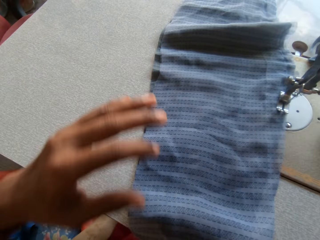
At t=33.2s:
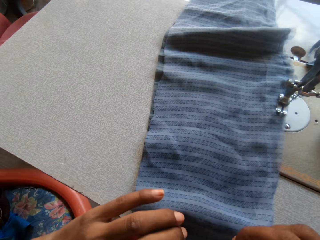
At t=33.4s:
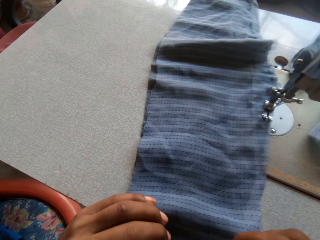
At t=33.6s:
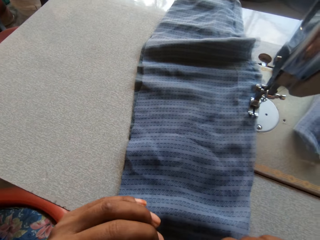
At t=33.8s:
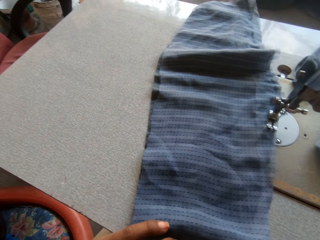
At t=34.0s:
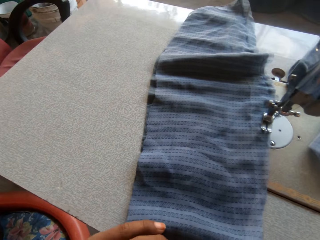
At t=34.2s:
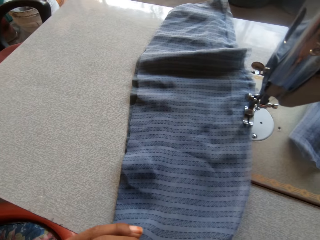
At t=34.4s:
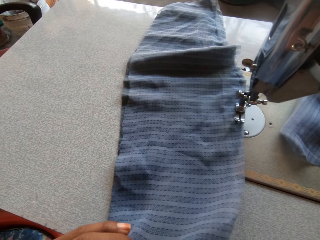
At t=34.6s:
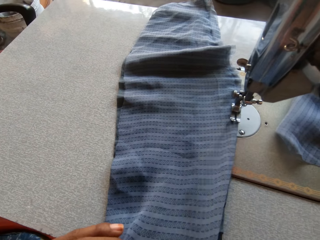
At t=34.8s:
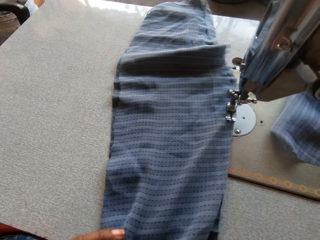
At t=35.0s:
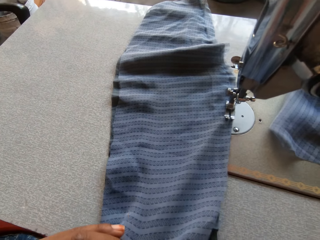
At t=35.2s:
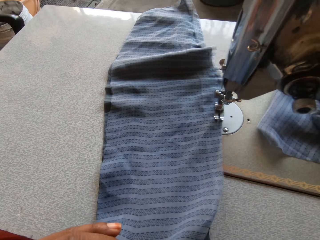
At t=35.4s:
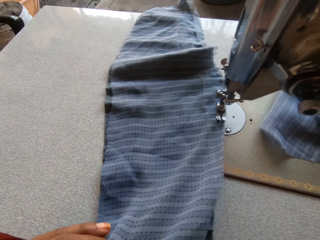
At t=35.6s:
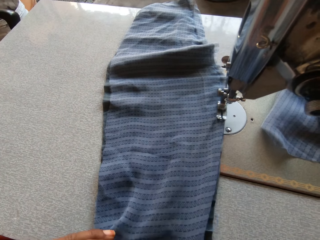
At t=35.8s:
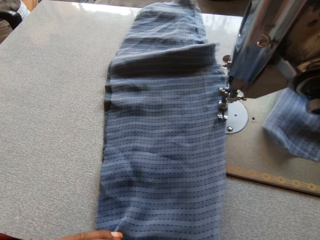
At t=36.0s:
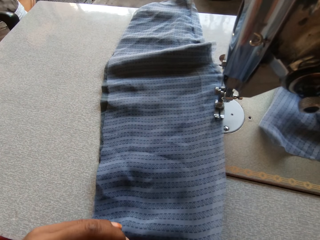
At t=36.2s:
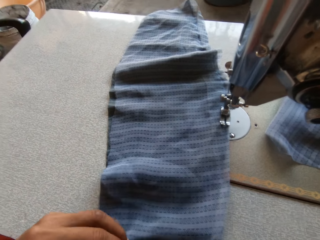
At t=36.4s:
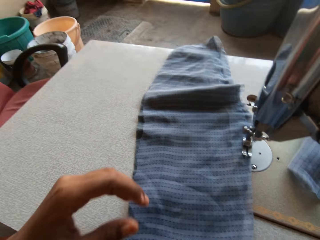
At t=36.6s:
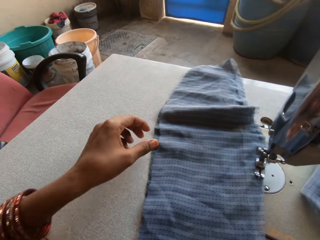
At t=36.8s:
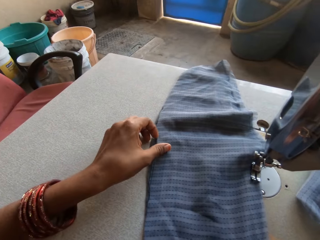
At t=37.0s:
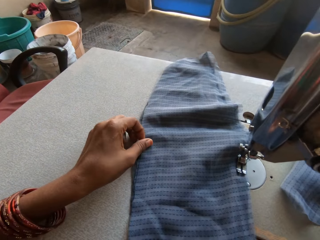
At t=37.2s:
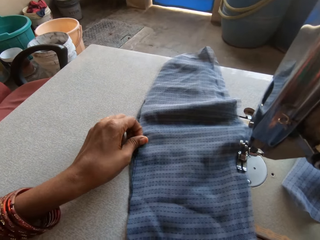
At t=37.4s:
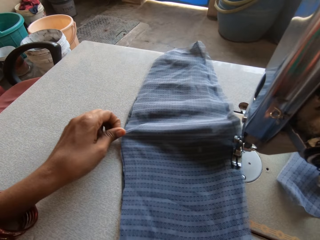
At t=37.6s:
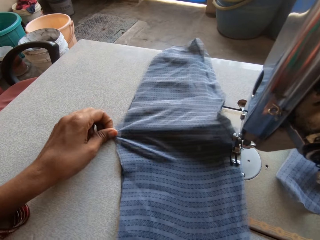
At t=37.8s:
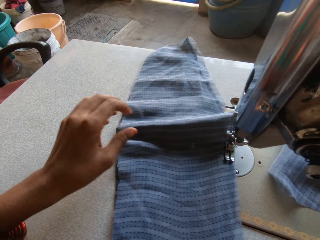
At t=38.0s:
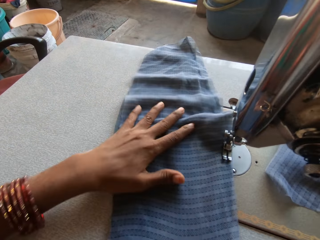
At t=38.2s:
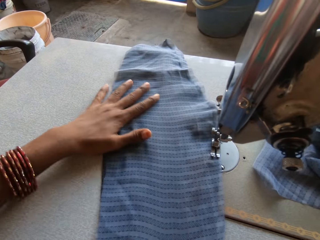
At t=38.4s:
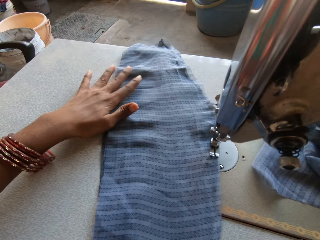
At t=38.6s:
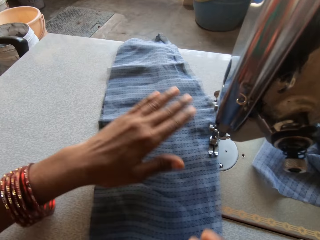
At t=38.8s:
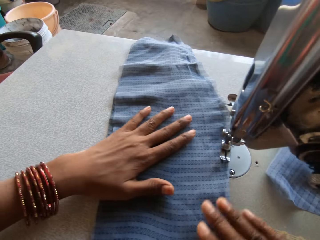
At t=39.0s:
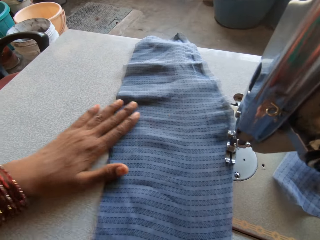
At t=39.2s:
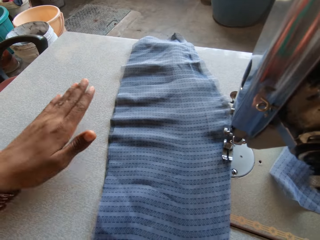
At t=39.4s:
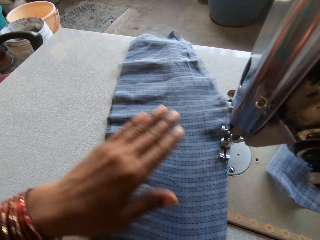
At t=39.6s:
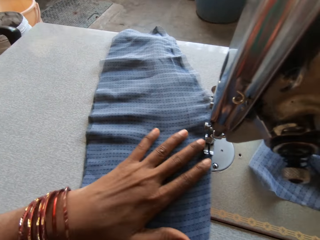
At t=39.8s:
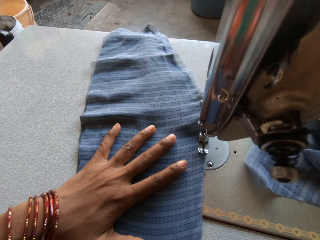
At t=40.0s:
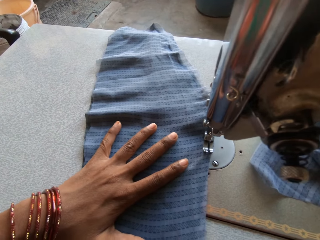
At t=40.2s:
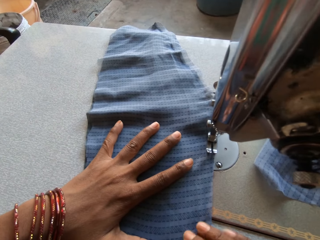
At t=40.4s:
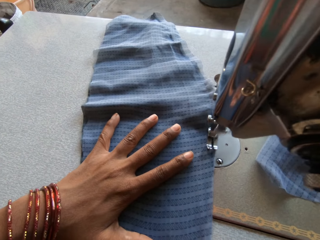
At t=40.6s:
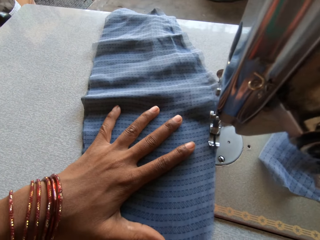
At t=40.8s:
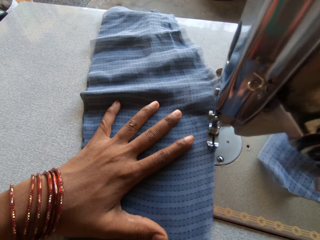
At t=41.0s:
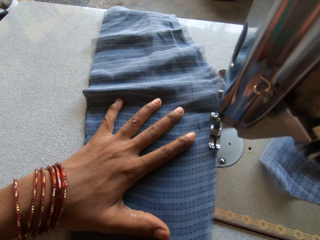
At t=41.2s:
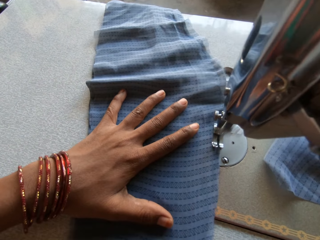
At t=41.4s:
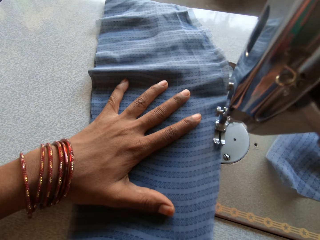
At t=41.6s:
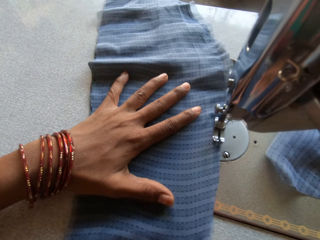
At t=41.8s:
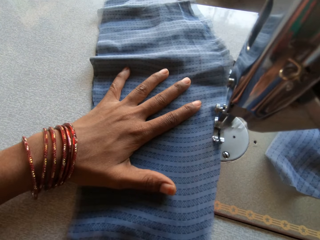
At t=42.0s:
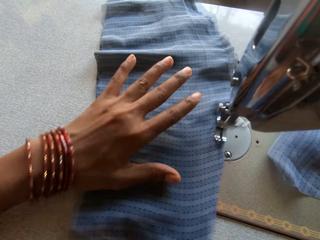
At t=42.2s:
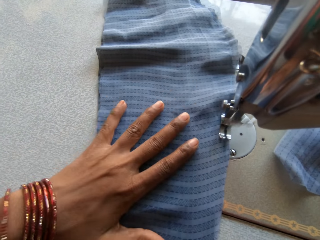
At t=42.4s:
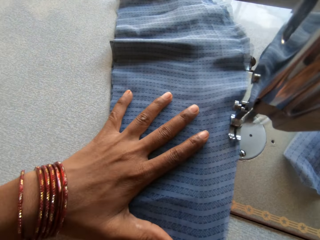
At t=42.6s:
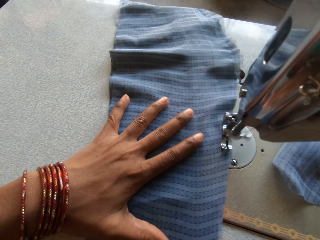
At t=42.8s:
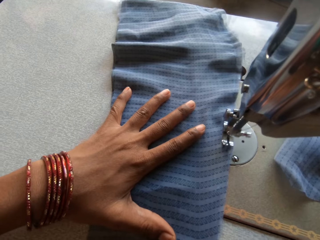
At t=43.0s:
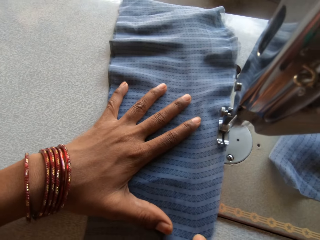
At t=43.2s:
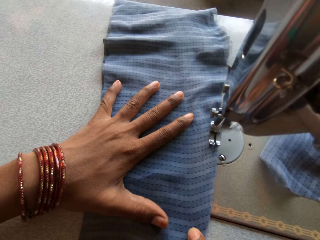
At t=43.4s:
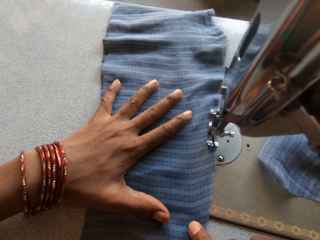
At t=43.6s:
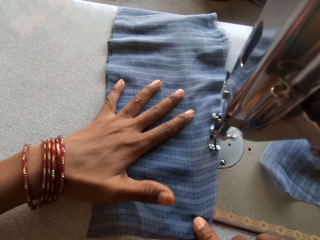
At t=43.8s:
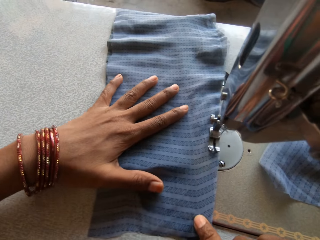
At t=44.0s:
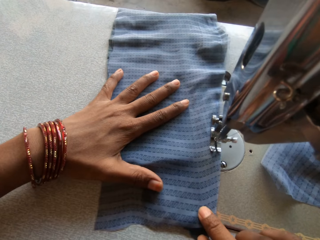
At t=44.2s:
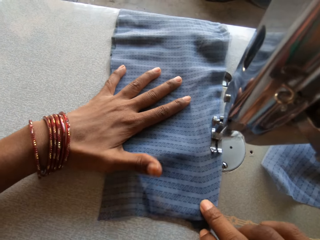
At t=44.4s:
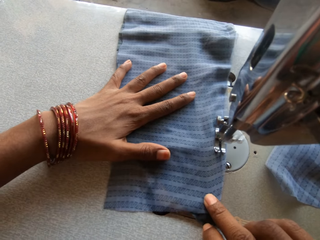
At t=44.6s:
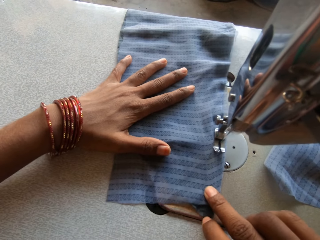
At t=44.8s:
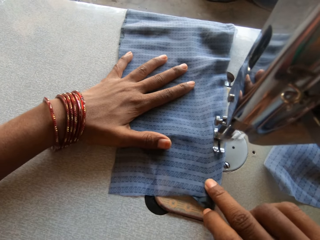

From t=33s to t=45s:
The camera wearer straightens the piece of cloth. They adjust the cloth on the sewing machine with both hands. They sew the cloth with the sewing machine.

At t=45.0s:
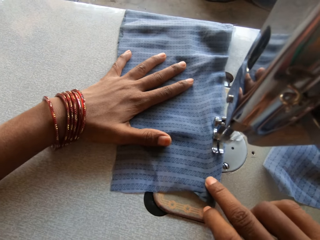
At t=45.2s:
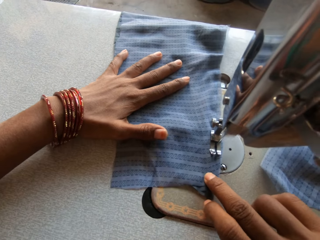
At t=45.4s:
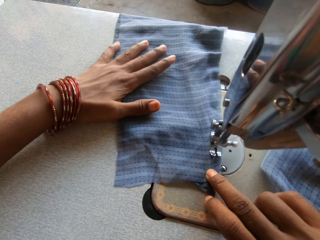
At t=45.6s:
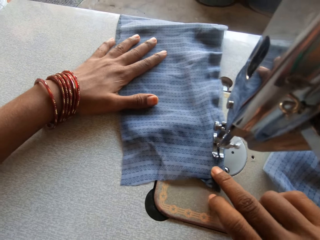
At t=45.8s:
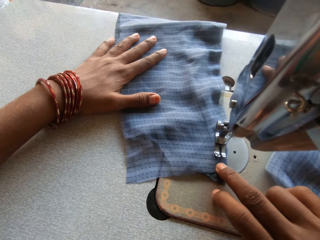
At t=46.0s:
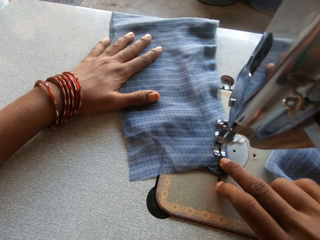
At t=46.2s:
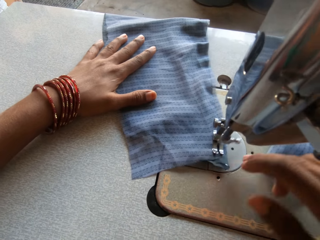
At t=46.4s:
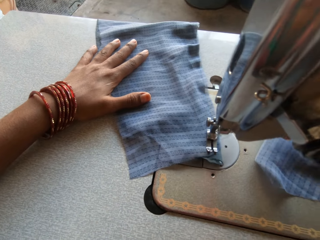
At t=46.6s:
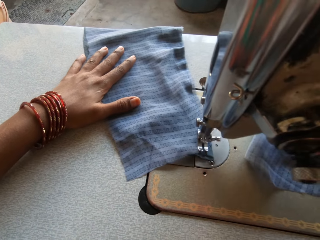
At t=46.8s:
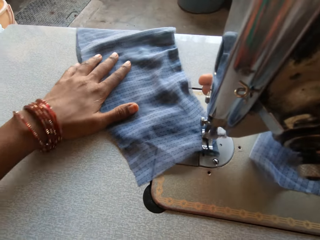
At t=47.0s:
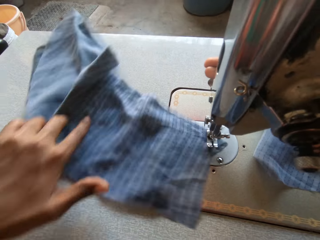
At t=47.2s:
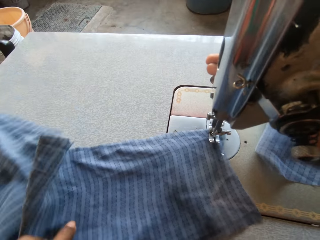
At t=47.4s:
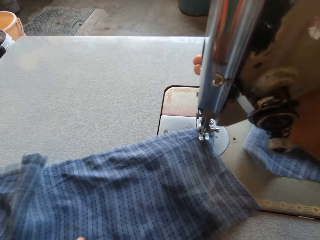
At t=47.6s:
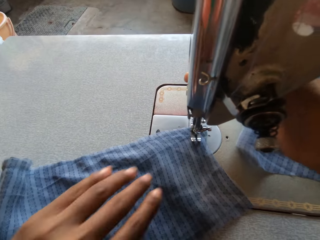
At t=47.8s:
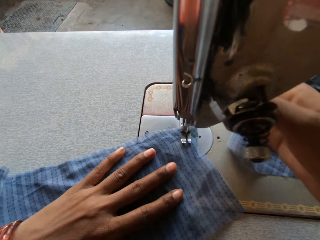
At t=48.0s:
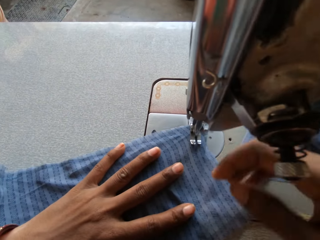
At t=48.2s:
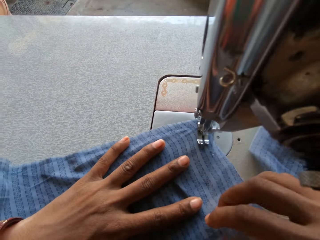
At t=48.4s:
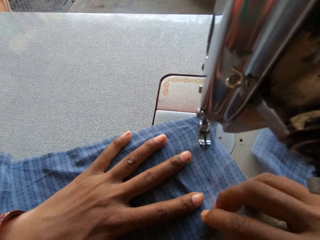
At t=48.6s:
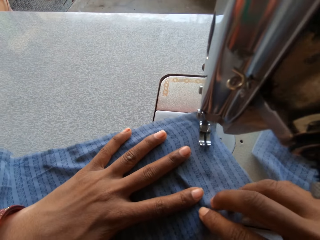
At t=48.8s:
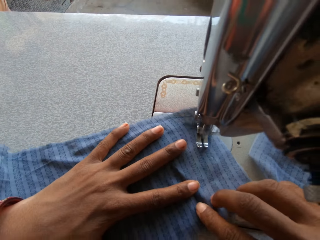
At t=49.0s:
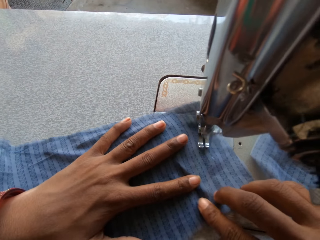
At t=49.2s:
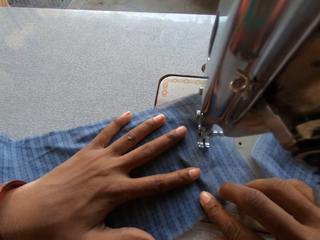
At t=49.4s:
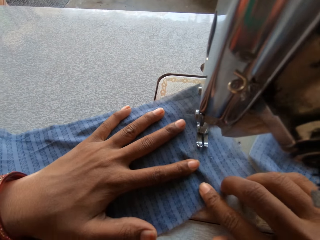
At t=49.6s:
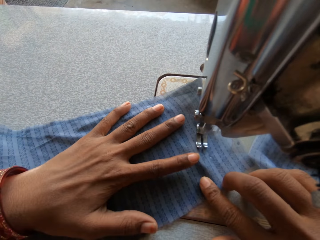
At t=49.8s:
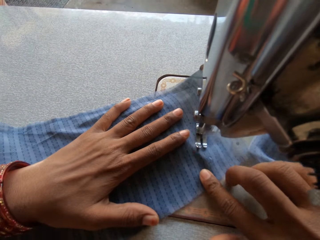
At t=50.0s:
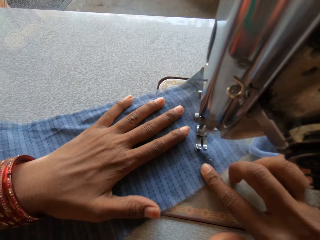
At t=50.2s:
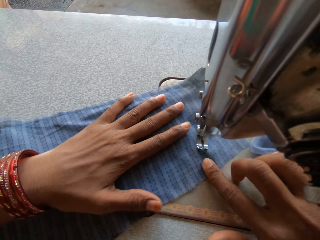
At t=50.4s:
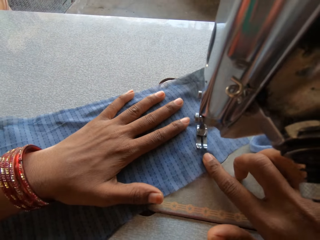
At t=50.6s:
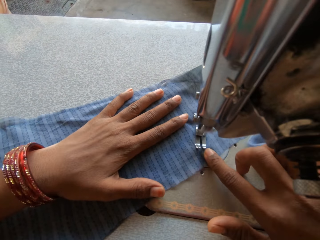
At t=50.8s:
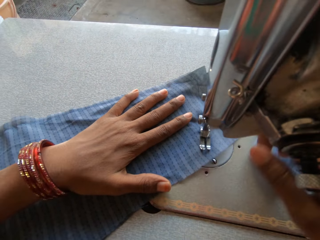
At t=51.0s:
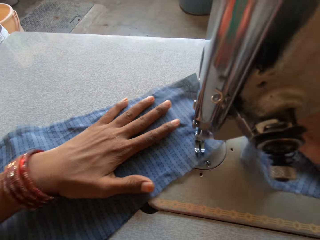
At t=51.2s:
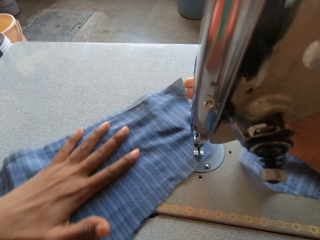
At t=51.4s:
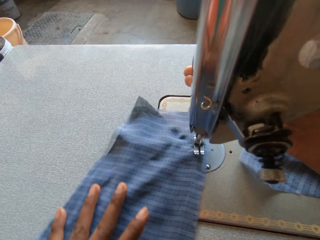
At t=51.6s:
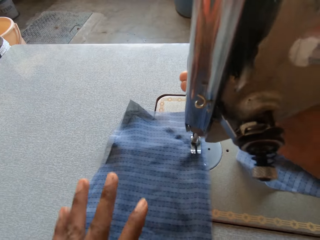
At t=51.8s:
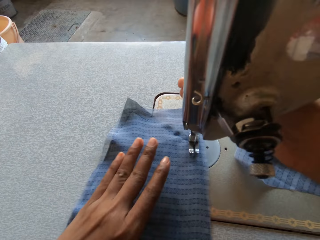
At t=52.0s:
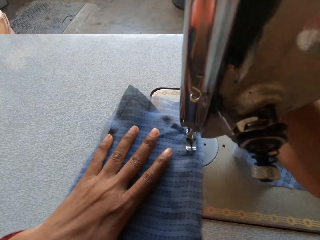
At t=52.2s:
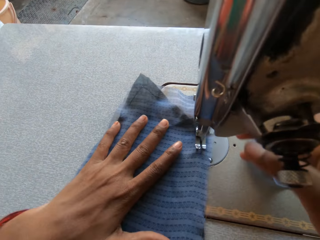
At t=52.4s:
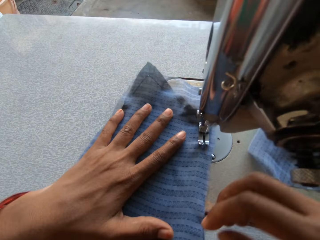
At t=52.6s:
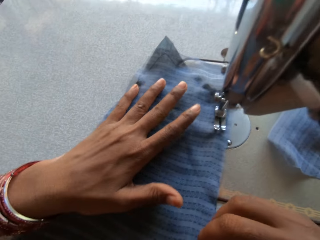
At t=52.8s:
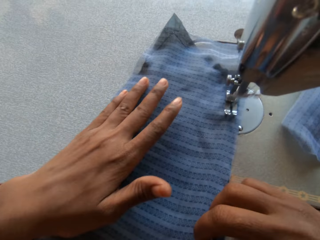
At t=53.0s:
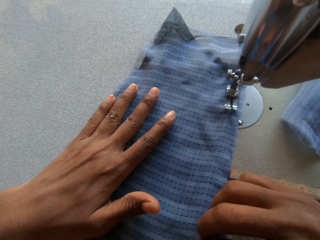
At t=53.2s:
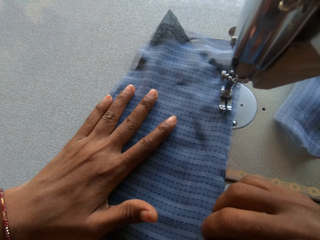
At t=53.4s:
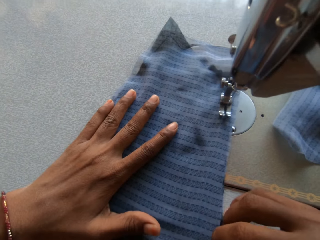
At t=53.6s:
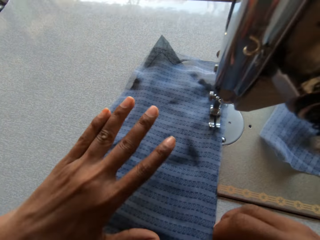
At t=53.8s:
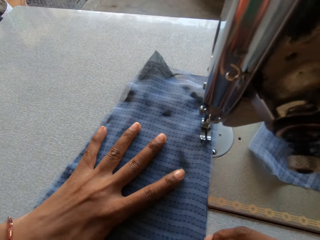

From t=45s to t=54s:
The camera wearer sets the sewing machine. They sew the piece of cloth.
